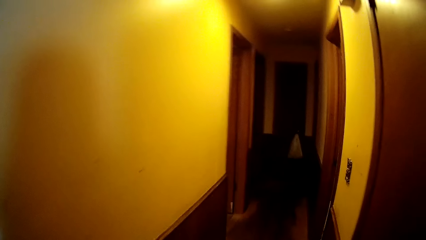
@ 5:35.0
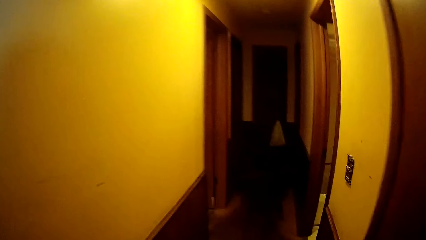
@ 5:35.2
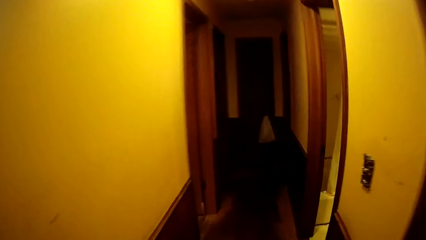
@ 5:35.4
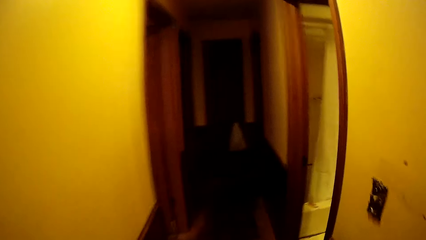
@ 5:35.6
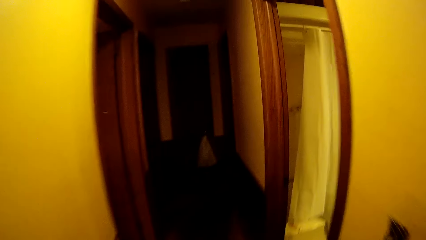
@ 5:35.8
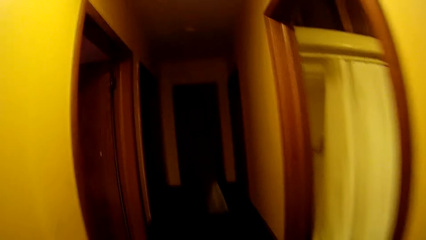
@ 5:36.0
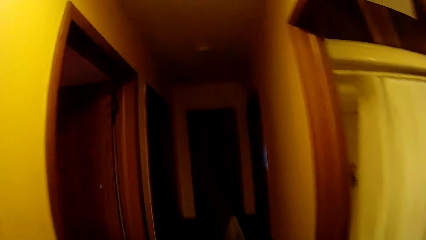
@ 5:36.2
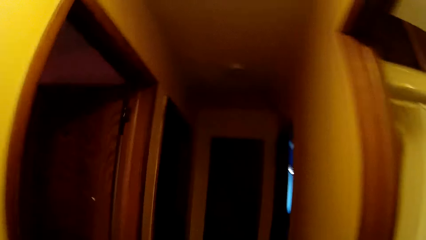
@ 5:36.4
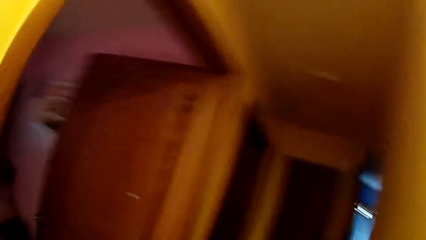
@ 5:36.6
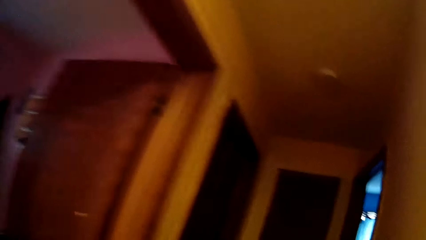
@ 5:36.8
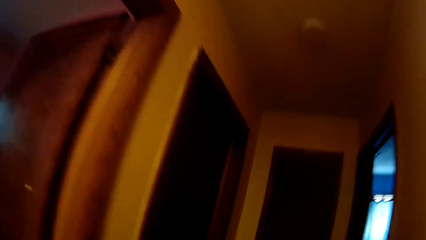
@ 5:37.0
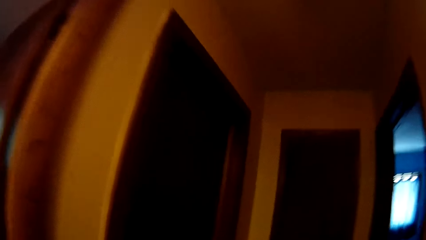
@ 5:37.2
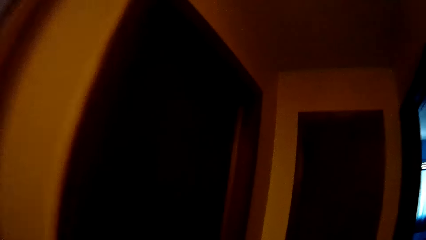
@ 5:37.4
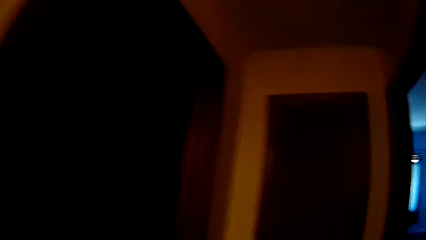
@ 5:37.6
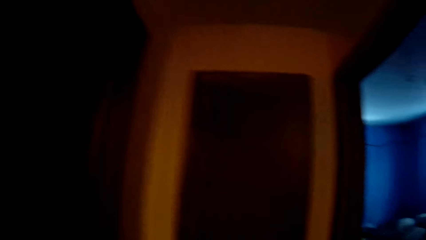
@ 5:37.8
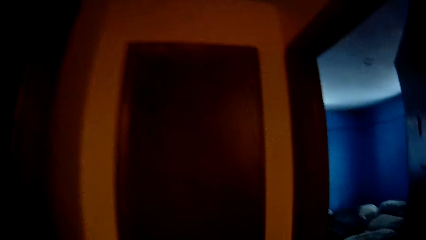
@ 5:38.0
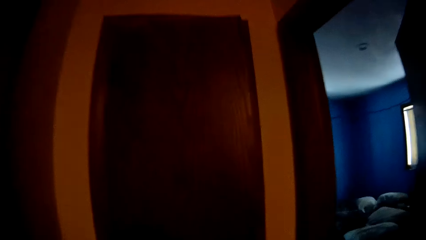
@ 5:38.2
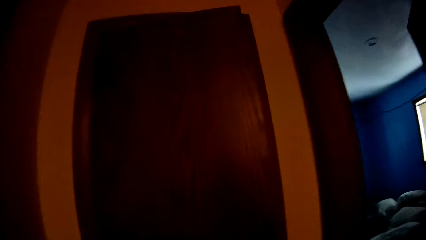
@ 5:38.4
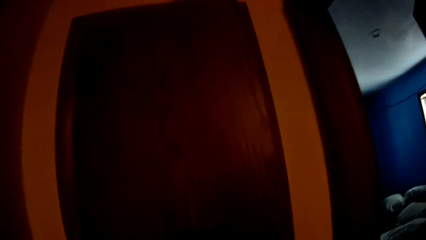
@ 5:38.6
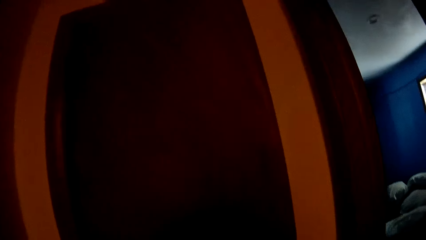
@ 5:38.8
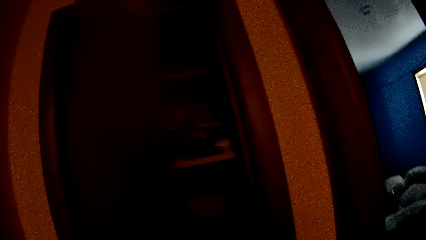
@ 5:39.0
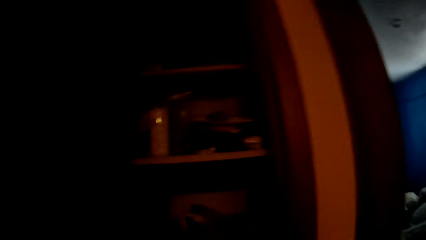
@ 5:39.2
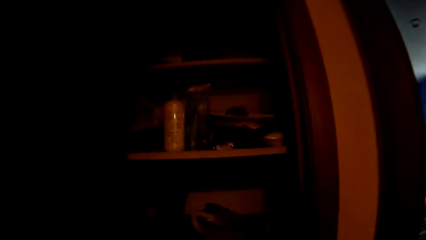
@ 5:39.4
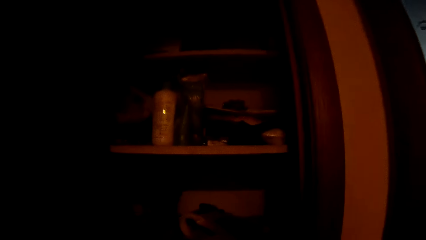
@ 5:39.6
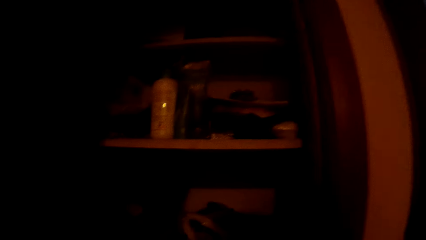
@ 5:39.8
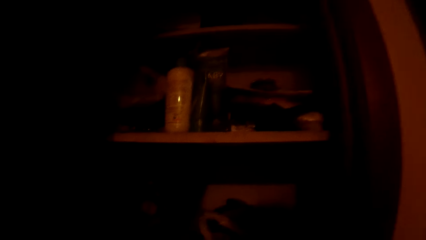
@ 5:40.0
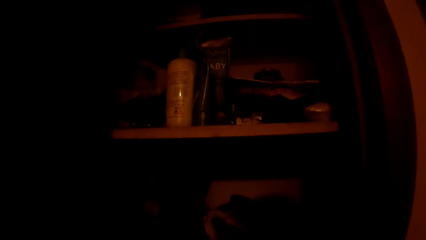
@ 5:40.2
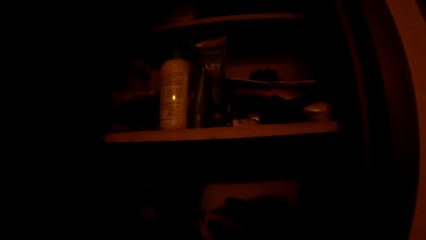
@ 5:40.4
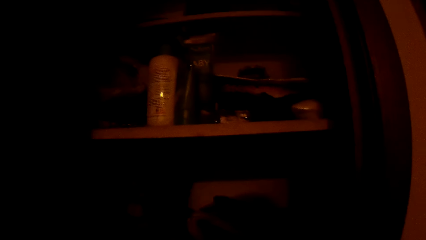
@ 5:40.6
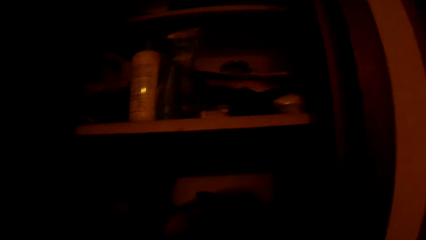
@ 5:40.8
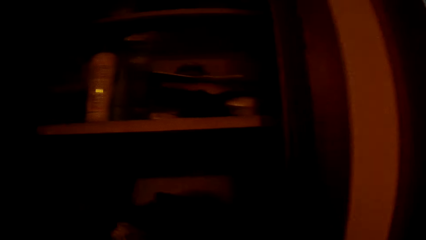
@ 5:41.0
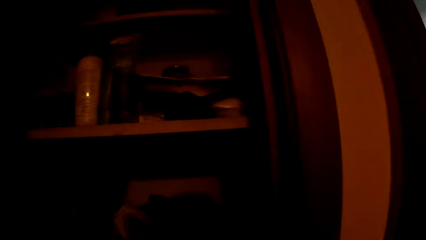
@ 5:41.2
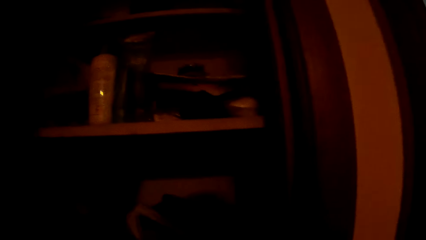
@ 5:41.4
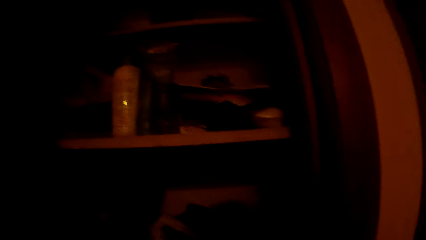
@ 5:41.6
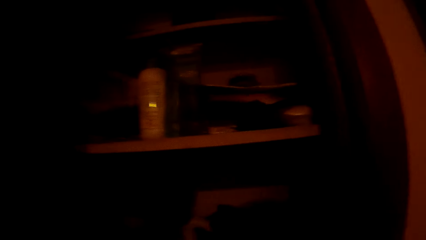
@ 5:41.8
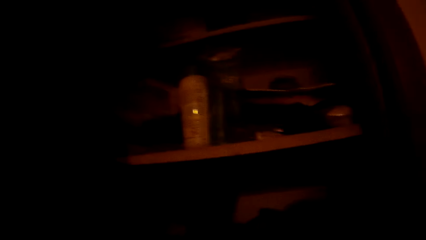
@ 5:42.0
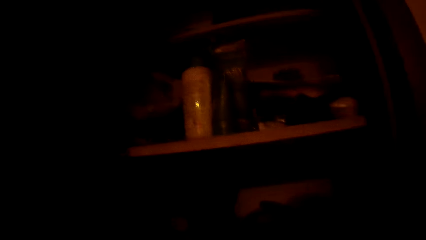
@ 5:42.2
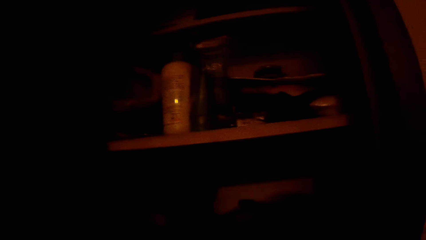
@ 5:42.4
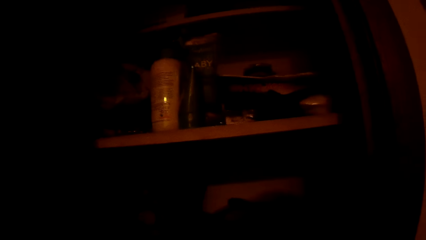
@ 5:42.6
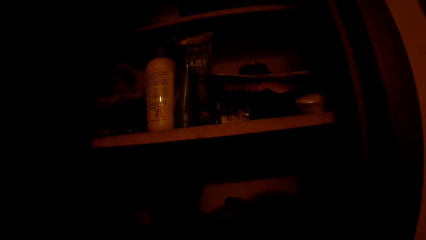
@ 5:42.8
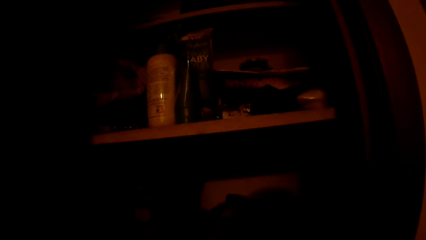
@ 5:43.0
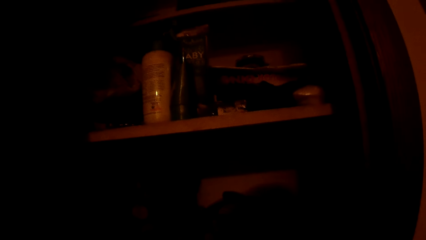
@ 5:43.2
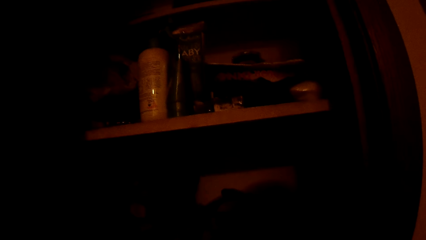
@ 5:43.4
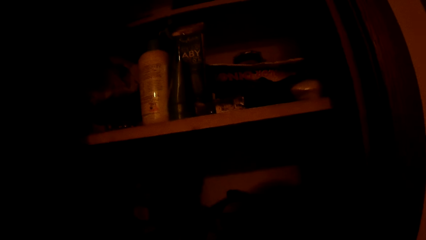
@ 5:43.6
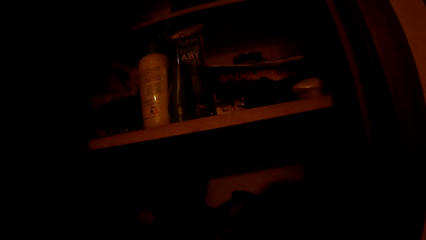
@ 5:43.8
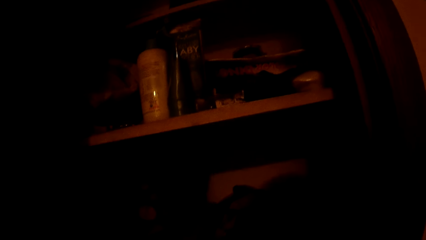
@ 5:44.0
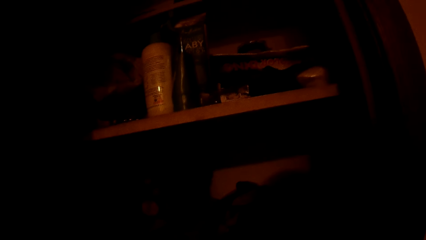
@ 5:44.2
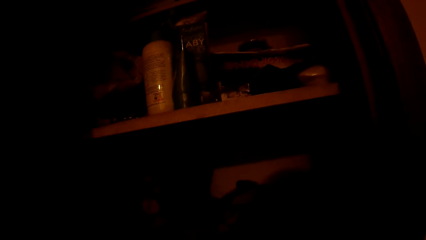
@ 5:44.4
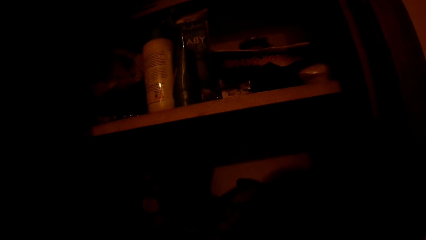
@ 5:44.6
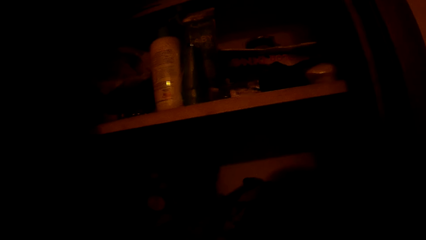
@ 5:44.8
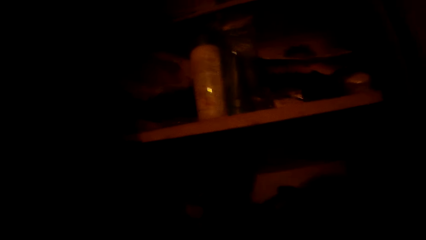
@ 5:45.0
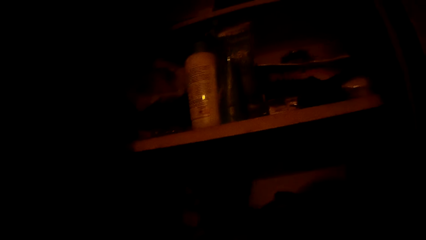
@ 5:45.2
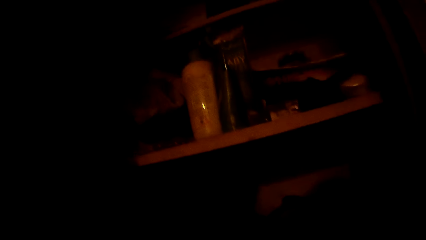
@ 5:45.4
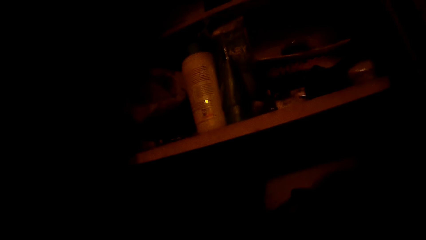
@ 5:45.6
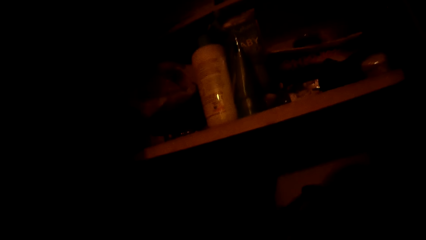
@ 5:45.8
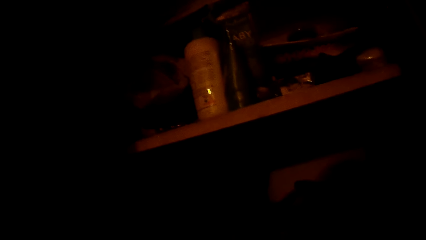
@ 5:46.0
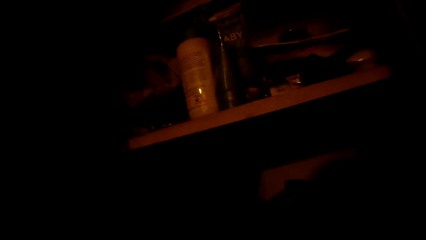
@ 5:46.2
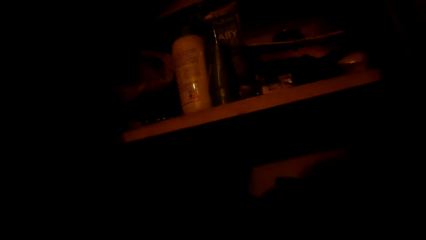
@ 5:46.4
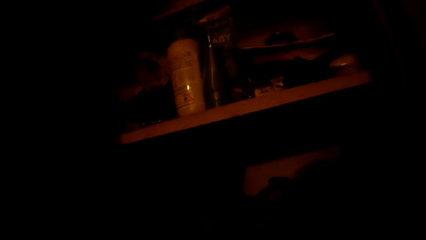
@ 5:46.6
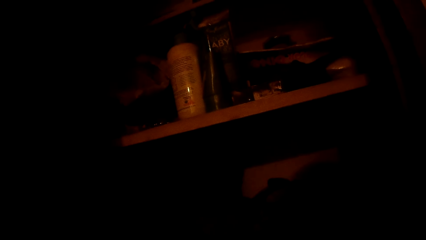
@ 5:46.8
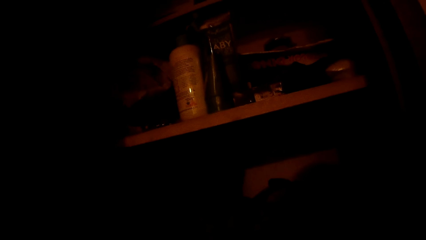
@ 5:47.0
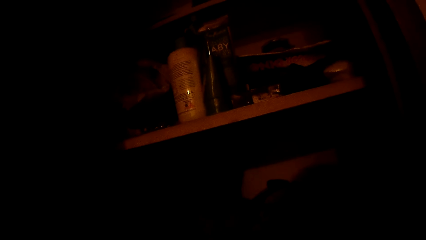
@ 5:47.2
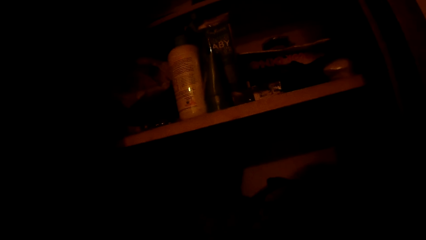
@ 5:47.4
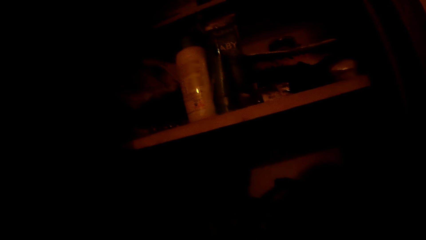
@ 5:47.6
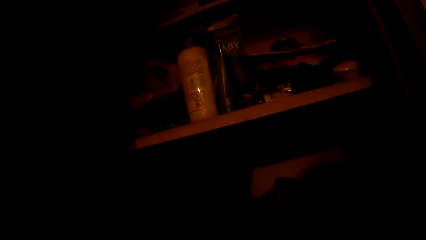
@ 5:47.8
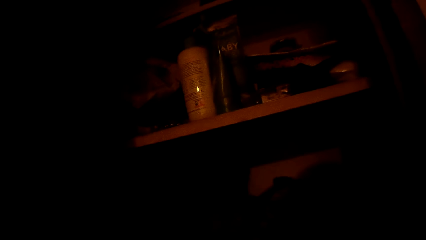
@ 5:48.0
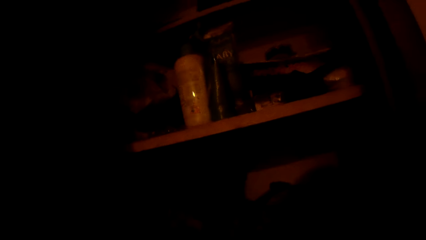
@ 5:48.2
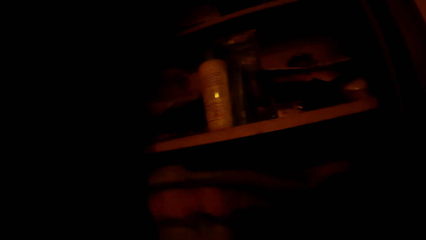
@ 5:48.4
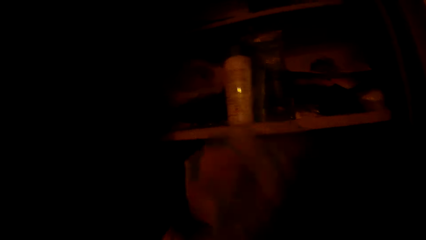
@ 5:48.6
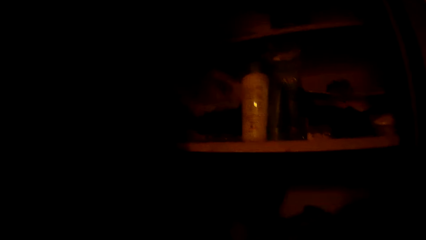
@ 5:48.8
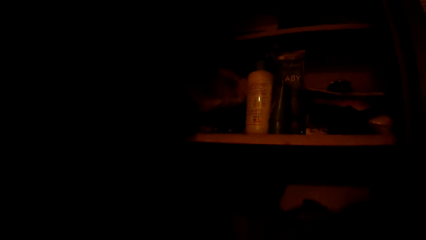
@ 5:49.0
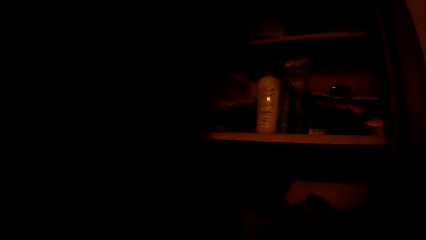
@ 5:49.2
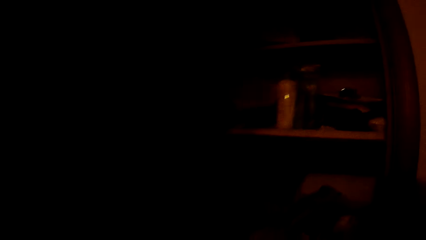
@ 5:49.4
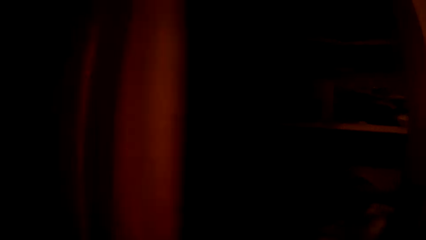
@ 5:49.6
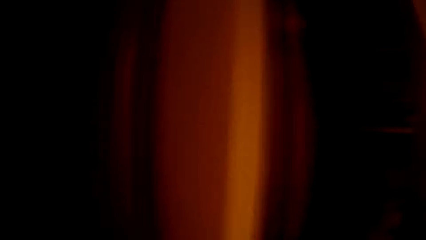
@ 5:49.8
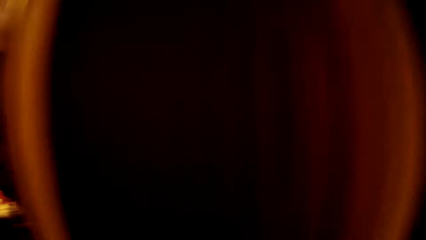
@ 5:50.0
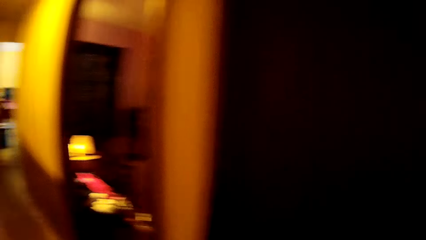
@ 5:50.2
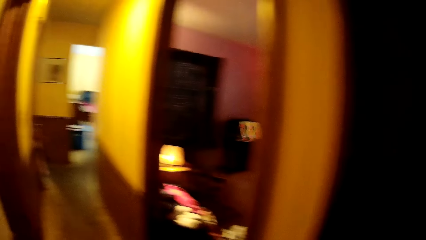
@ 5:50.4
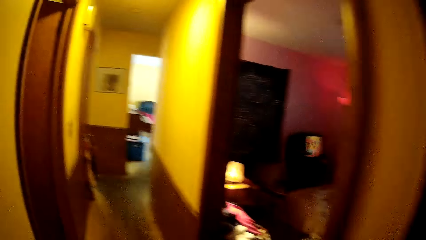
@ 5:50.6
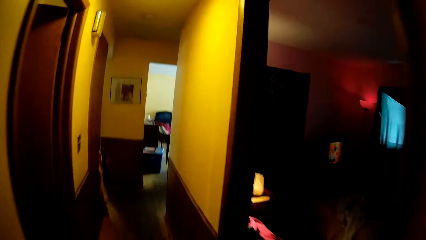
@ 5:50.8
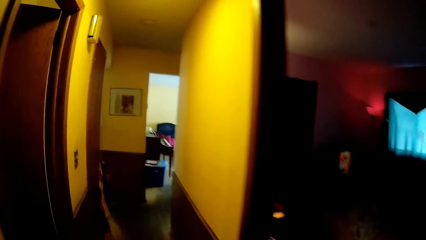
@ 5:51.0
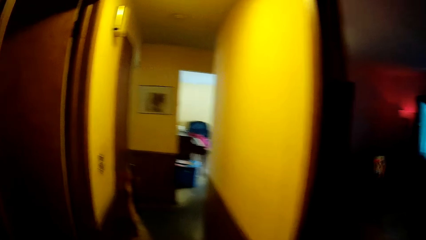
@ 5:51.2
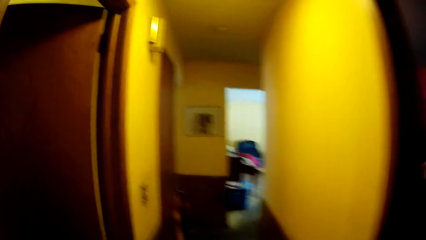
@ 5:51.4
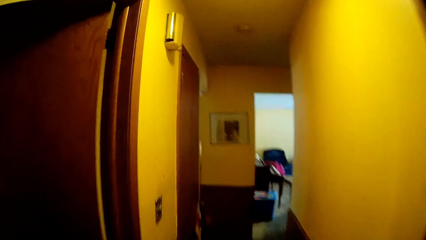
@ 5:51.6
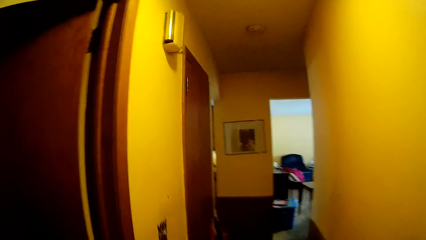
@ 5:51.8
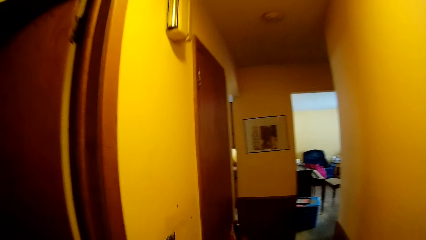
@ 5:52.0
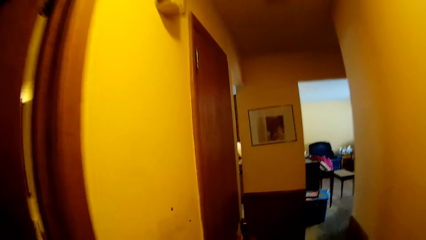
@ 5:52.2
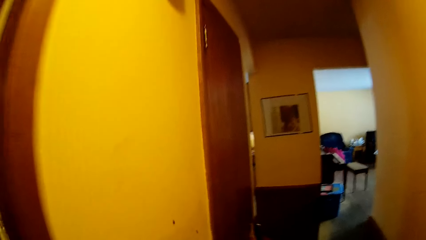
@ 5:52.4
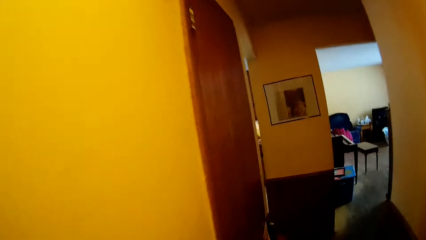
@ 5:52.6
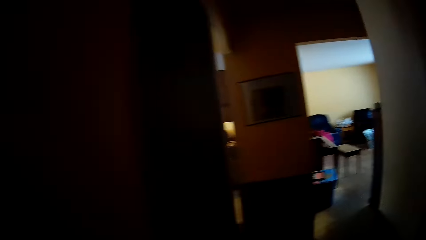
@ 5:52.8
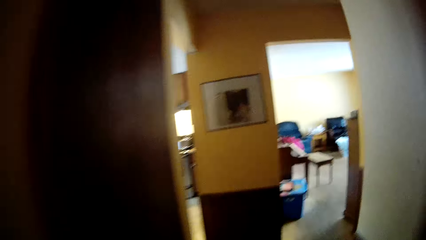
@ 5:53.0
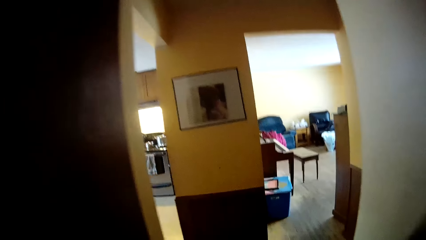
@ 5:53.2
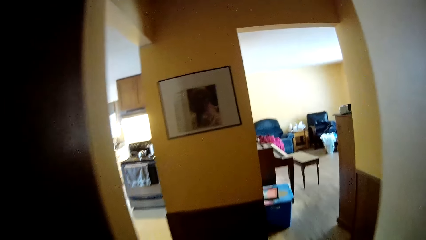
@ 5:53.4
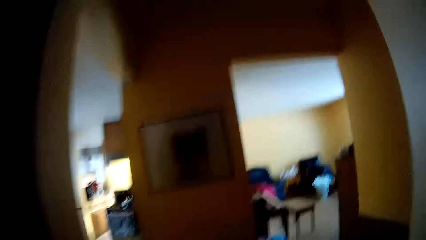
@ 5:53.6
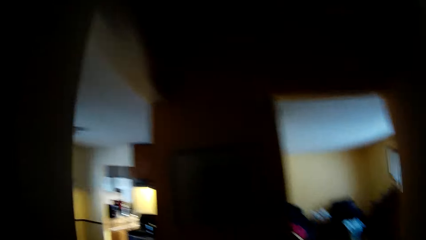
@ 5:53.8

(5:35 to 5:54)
The camera wearer turns towards the wardrobe and moves towards the wardrobe. He walks on a corridor. He opens the wardrobe door with his left hand. He picks something from the wardrobe. He picks out a cloth from the wardrobe. He closes the wardrobe. He turns towards the kitchen. He walks away from the wardrobe. He moves towards the kitchen.
